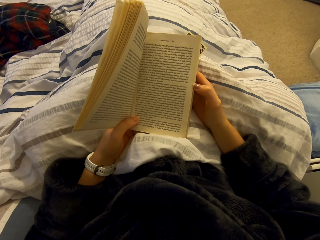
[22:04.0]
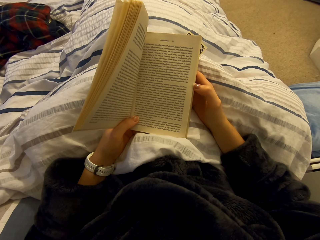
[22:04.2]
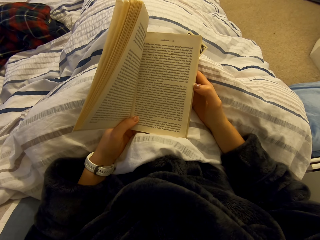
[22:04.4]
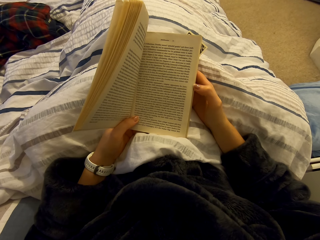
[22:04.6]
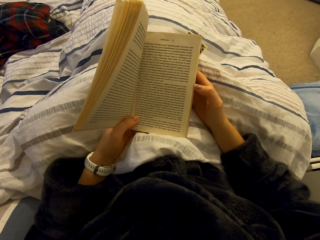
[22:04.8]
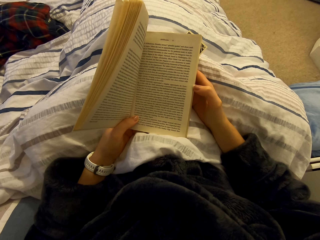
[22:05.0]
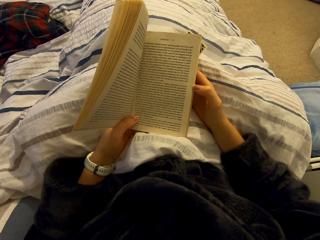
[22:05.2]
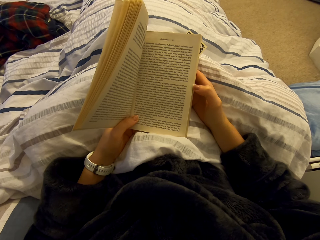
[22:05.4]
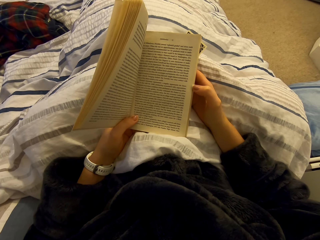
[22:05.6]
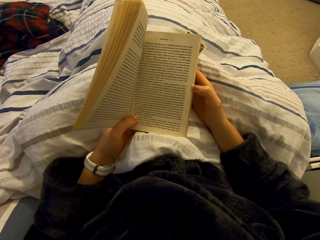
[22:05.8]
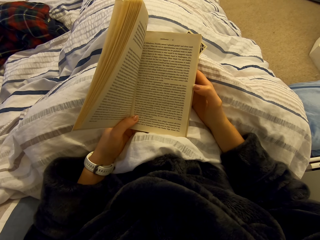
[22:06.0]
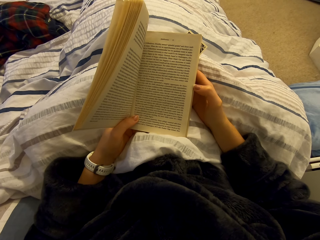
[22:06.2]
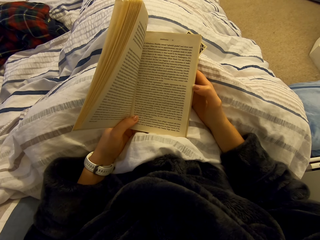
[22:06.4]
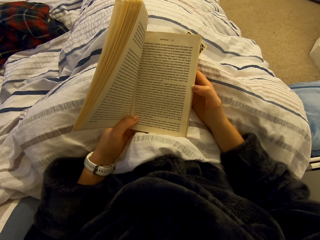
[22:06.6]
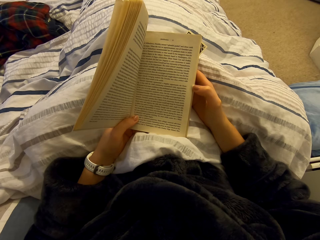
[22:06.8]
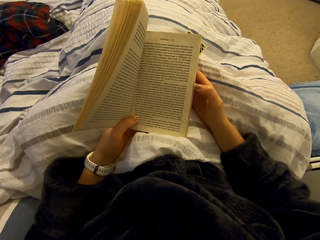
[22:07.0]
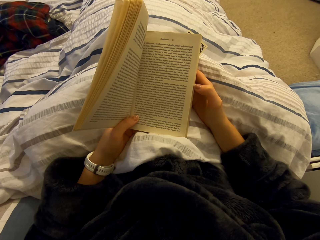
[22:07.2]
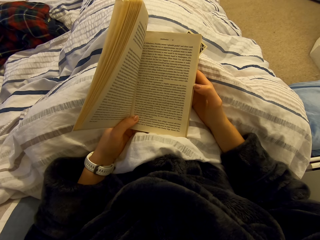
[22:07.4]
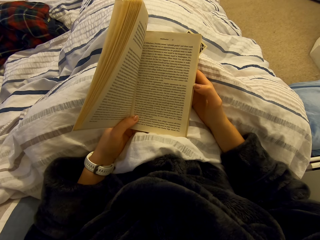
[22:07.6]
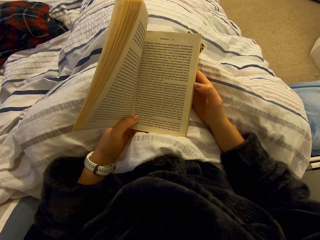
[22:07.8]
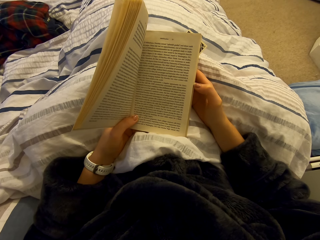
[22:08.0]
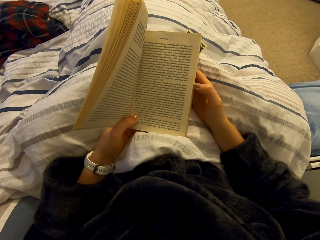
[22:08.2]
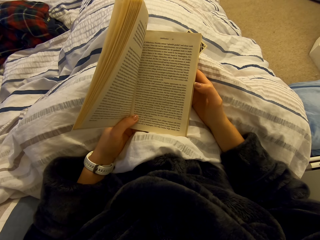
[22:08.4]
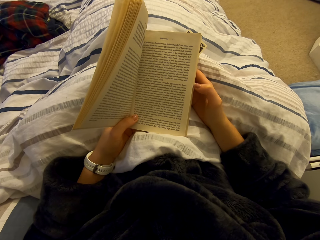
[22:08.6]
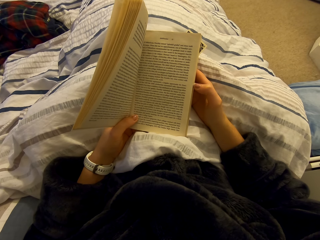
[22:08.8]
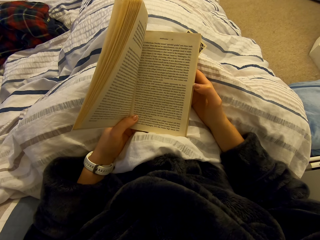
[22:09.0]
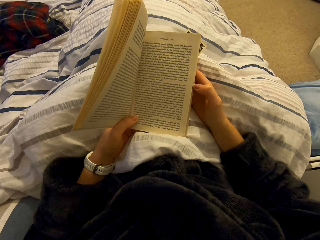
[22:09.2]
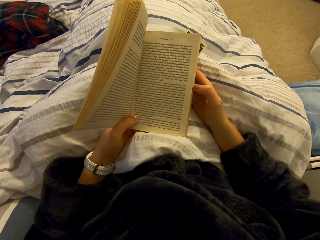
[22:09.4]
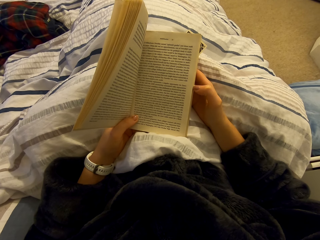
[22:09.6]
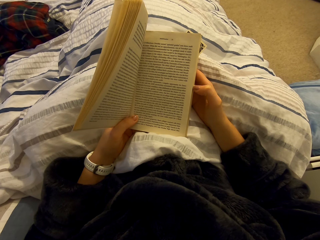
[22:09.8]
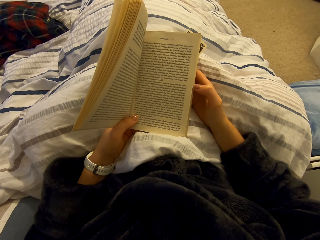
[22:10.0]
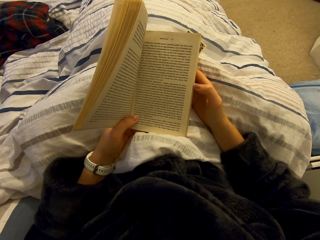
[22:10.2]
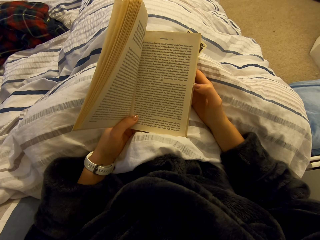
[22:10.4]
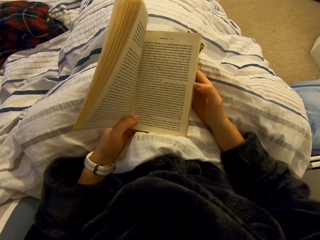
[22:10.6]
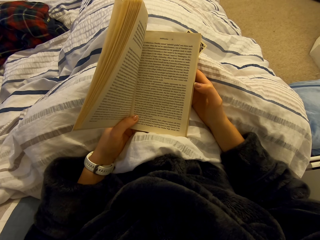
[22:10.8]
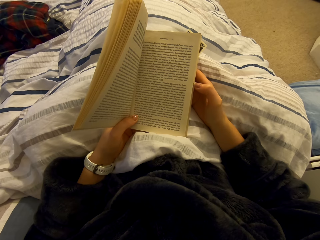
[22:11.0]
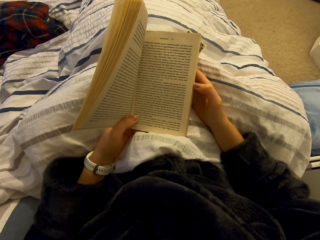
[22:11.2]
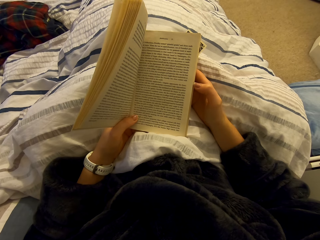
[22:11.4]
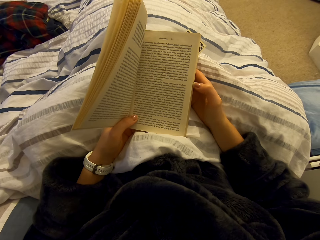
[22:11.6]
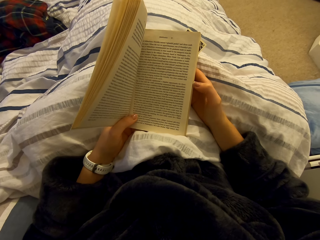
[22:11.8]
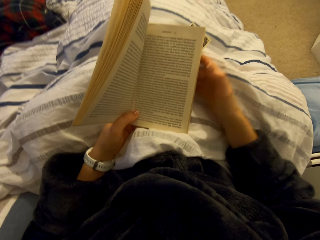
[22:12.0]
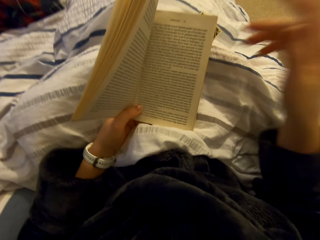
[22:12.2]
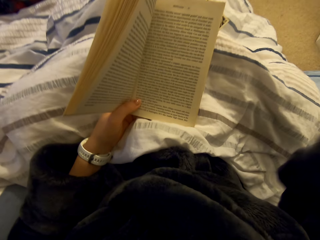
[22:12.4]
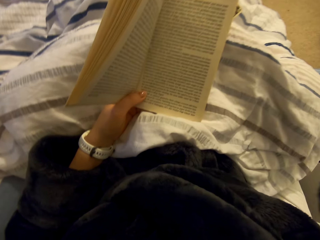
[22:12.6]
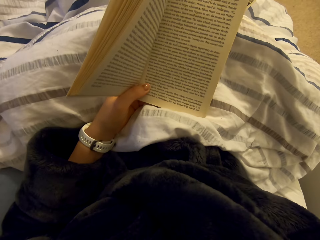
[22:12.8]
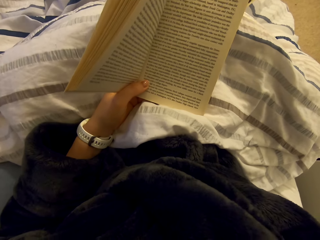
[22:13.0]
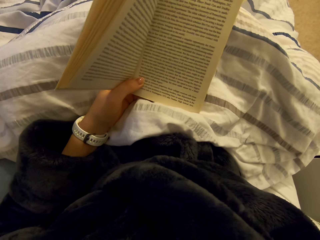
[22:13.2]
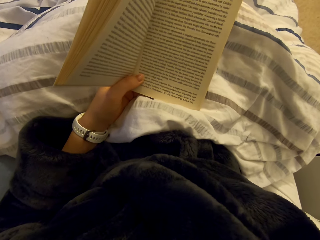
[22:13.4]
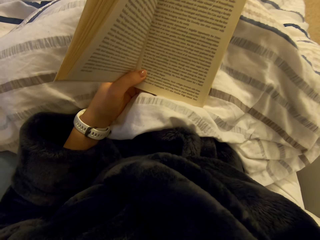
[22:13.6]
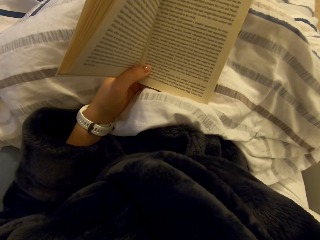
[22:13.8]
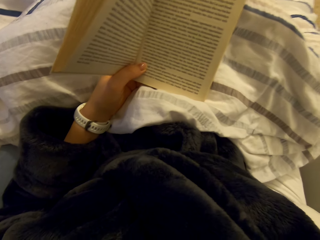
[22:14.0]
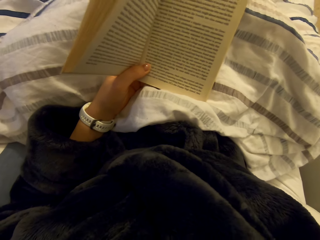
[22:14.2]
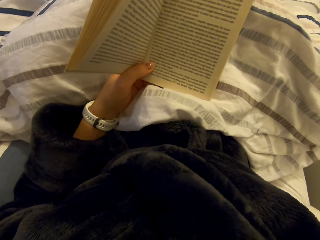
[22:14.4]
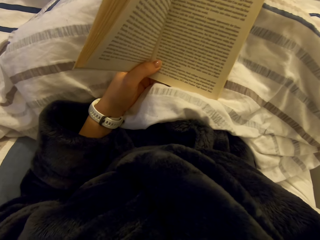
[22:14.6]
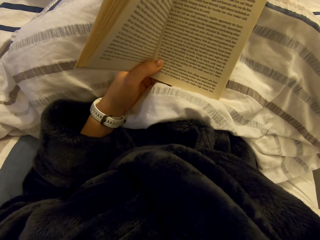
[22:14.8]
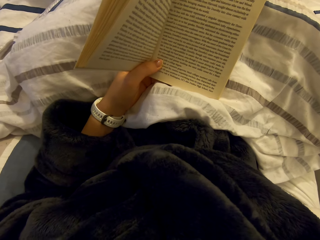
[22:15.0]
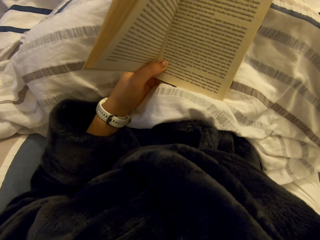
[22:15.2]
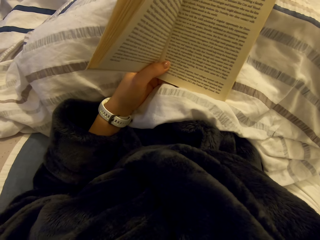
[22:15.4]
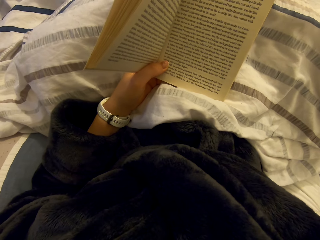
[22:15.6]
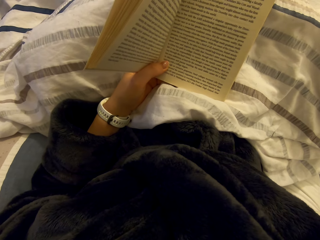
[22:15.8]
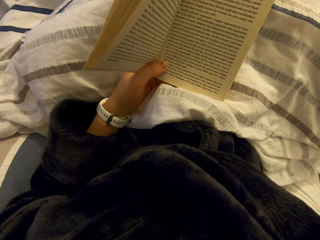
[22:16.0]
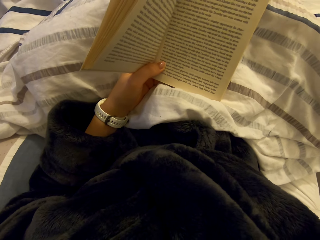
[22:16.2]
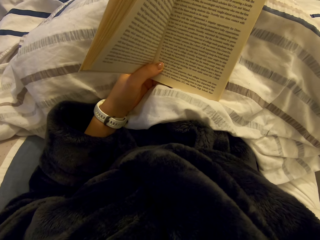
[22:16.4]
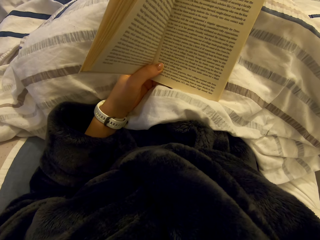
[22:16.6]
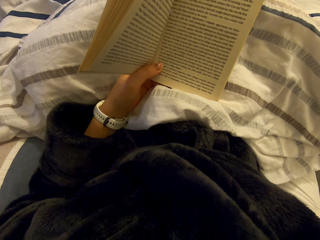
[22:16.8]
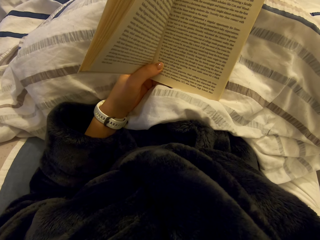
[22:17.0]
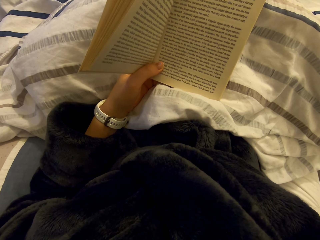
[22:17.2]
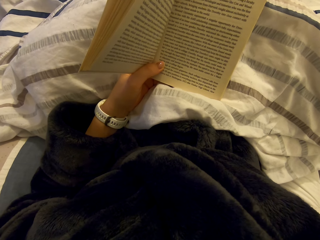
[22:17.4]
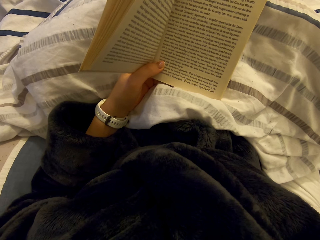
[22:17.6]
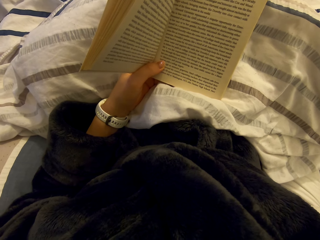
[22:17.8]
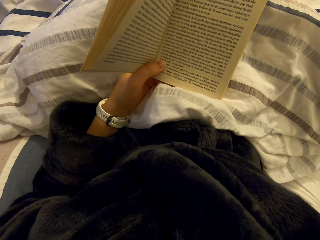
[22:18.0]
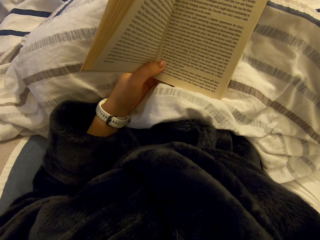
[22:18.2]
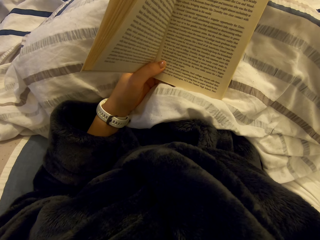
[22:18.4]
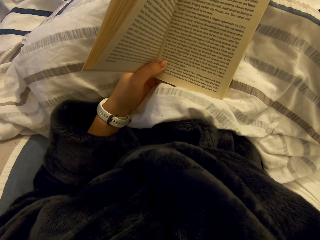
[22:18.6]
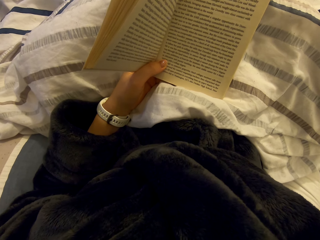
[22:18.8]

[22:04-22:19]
The camera wearer adjusts the camera on the head. They hold something. They read the novel.

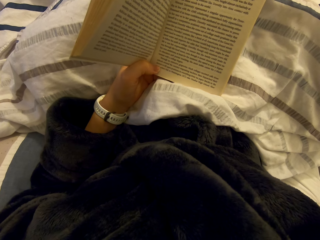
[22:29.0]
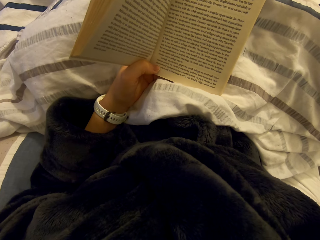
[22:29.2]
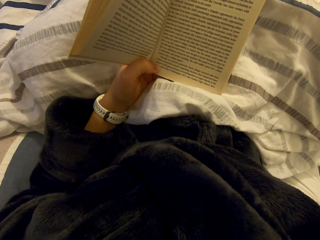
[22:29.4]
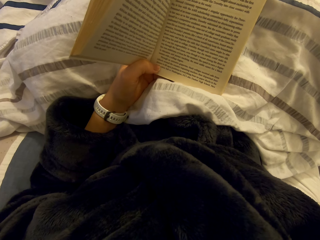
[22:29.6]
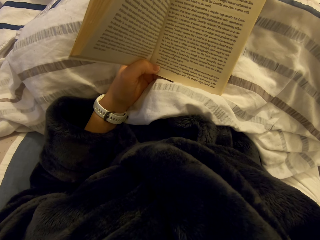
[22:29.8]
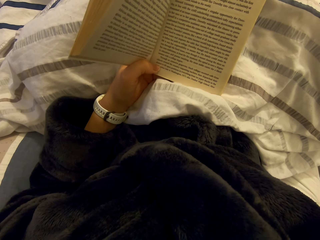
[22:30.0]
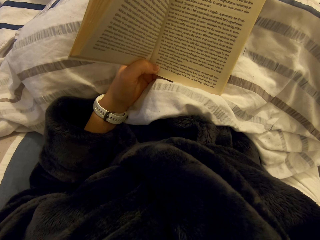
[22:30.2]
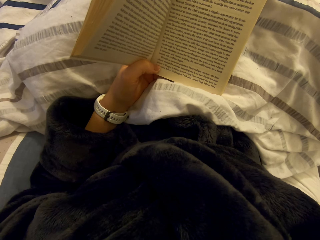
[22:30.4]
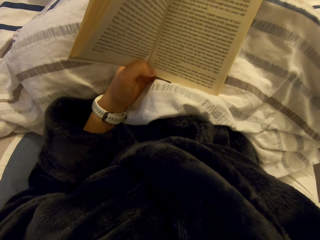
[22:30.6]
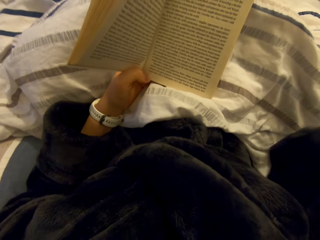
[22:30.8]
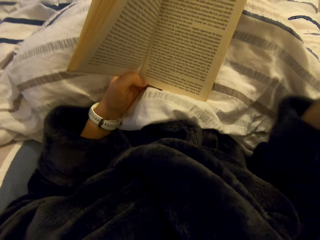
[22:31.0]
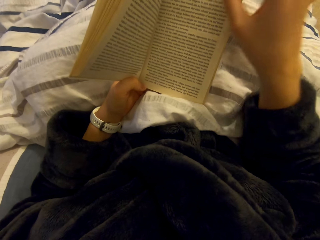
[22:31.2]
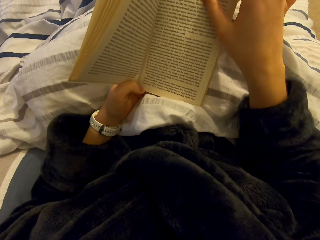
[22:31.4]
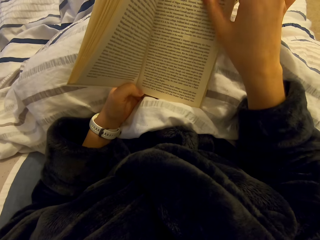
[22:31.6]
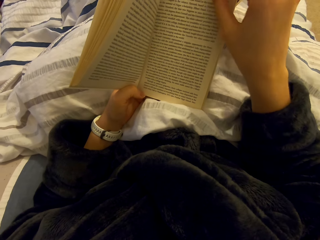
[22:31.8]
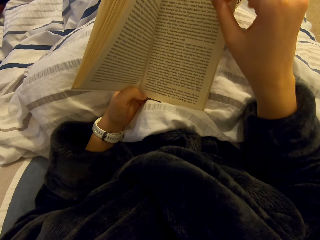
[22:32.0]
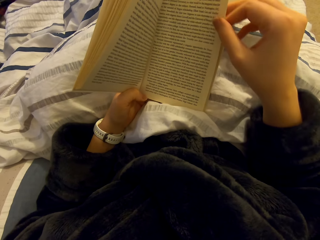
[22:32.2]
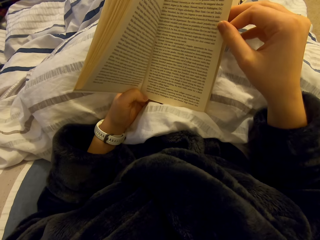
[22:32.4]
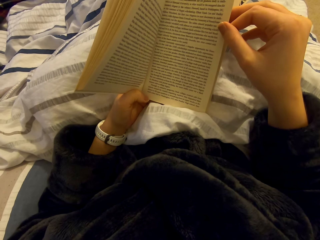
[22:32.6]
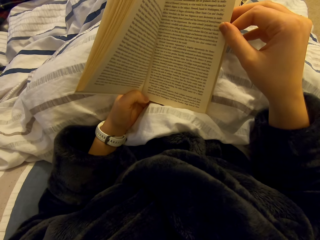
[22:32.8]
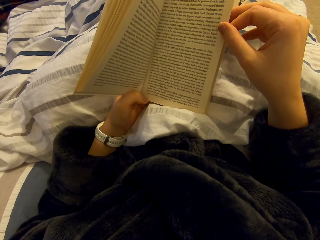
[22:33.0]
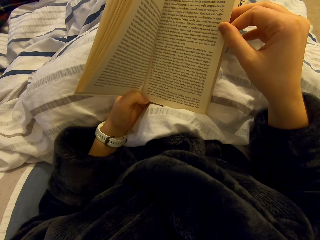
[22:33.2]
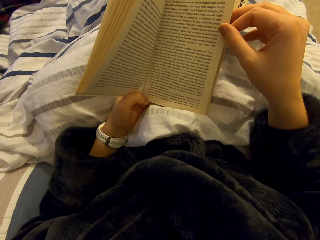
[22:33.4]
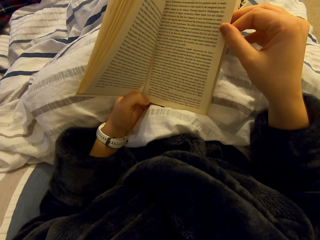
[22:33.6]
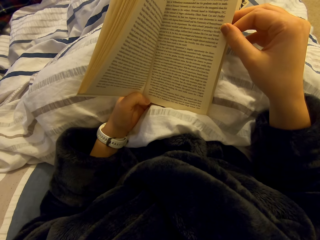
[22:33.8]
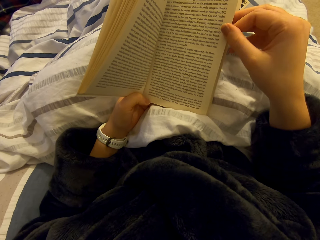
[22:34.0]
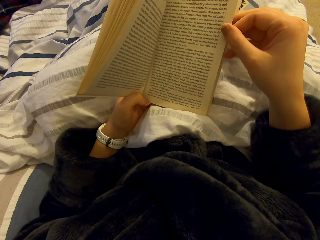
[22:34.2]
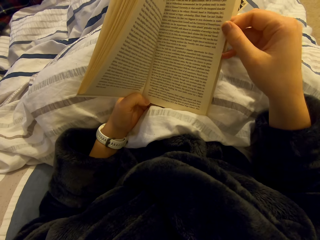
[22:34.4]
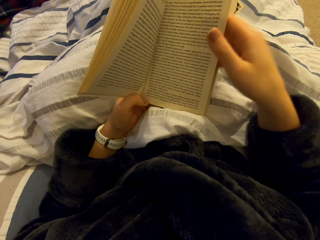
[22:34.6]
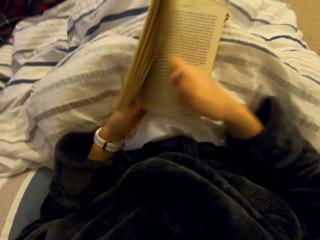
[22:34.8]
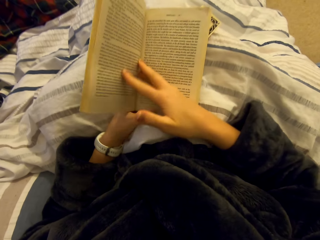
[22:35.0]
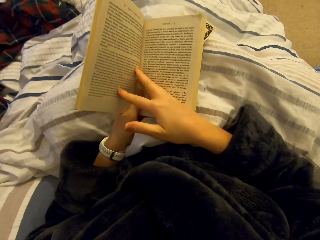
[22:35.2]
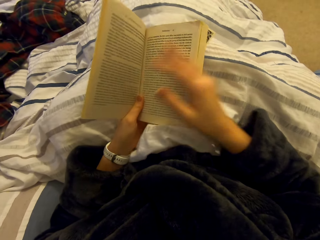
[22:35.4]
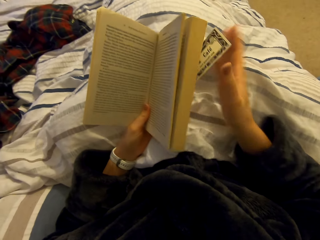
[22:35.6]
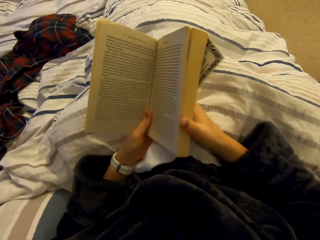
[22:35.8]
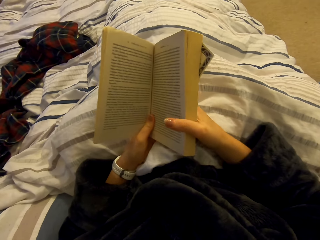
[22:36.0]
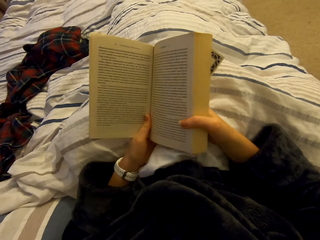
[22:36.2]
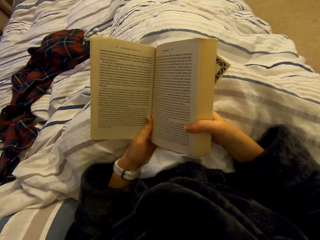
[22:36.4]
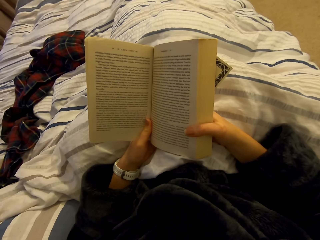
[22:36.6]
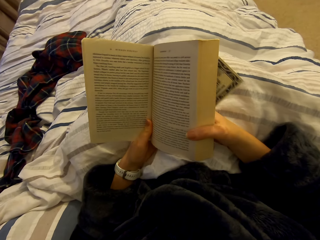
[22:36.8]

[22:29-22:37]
The camera wearer opens the page of a book. They read the book on the bed.
